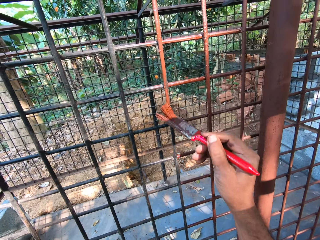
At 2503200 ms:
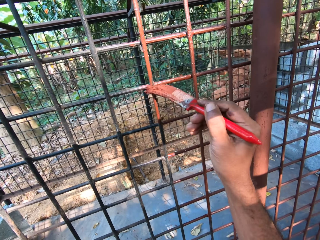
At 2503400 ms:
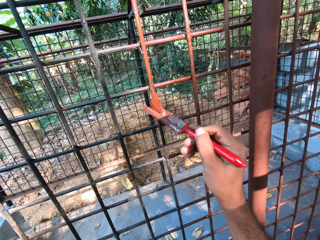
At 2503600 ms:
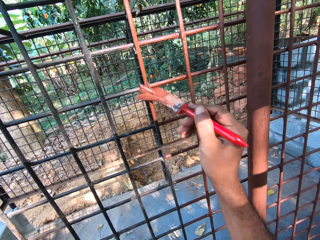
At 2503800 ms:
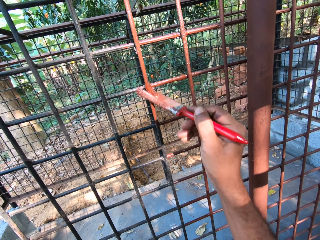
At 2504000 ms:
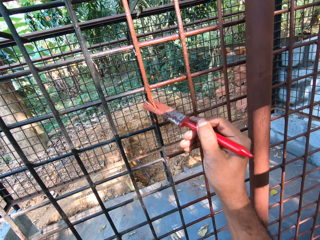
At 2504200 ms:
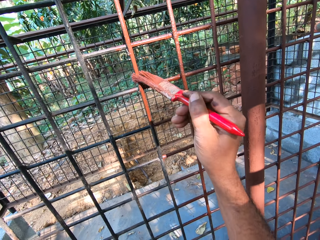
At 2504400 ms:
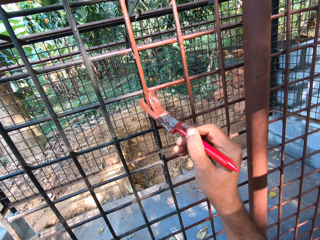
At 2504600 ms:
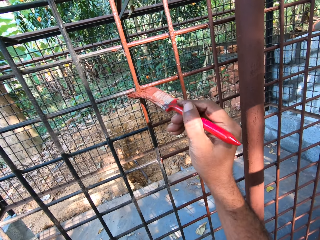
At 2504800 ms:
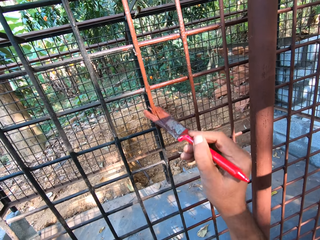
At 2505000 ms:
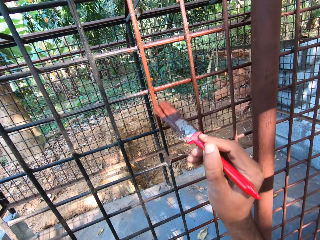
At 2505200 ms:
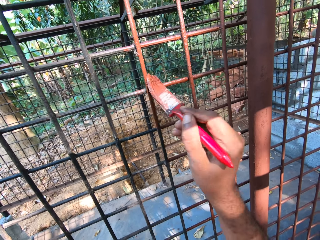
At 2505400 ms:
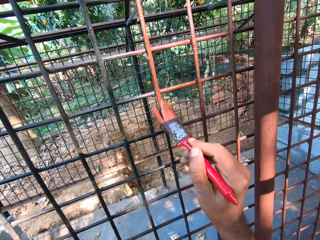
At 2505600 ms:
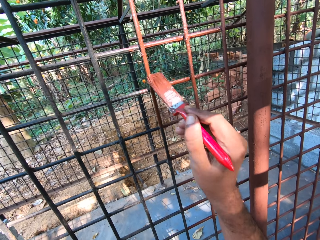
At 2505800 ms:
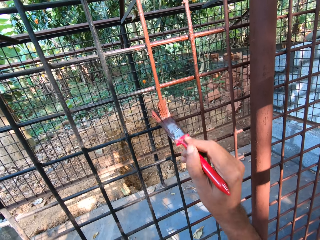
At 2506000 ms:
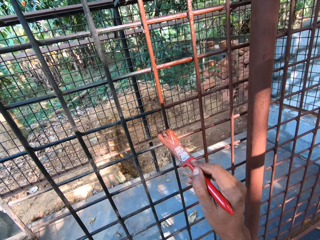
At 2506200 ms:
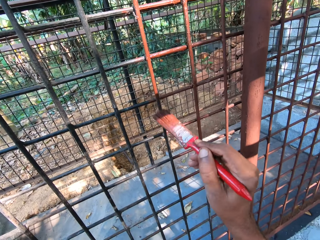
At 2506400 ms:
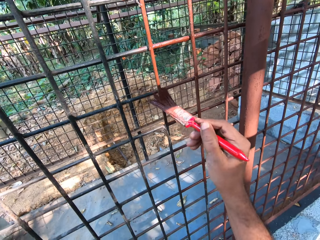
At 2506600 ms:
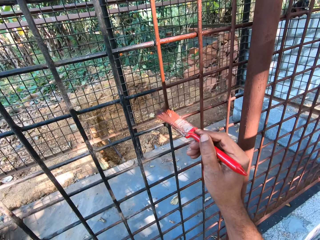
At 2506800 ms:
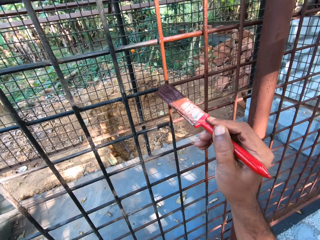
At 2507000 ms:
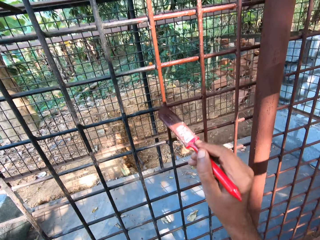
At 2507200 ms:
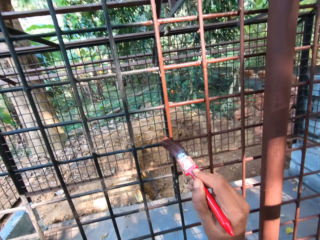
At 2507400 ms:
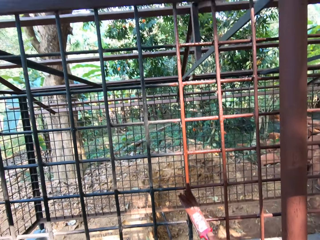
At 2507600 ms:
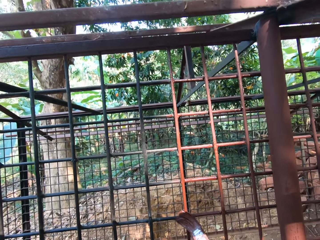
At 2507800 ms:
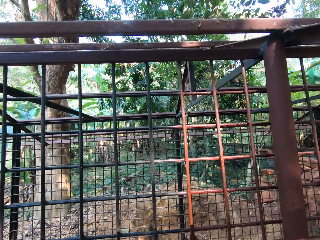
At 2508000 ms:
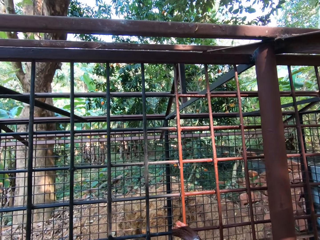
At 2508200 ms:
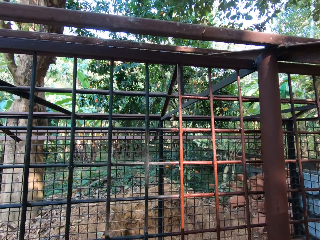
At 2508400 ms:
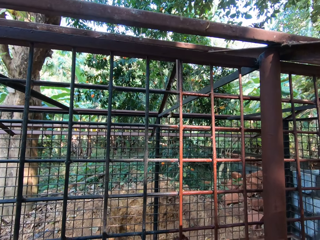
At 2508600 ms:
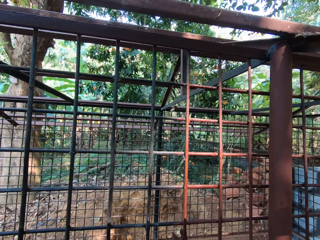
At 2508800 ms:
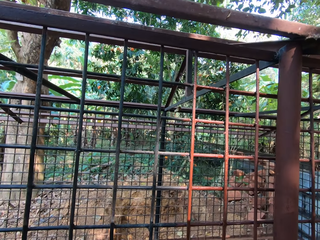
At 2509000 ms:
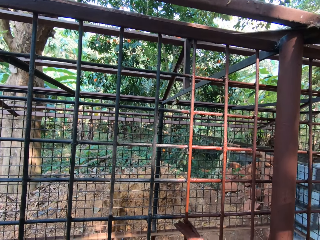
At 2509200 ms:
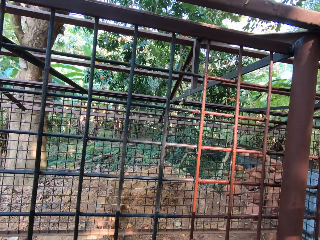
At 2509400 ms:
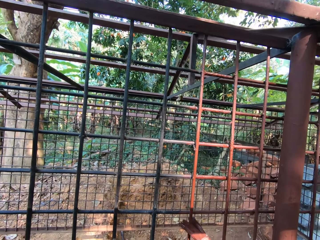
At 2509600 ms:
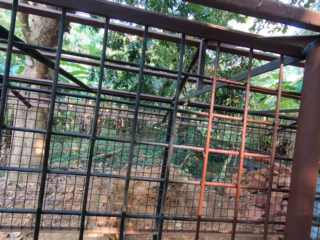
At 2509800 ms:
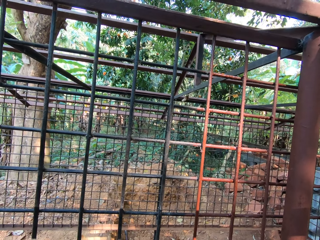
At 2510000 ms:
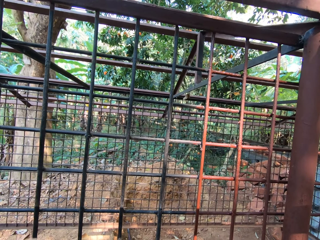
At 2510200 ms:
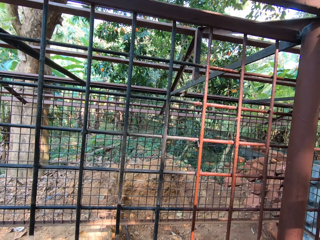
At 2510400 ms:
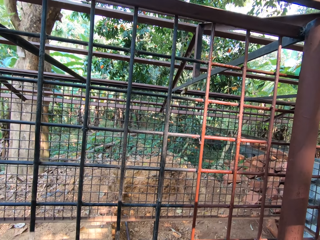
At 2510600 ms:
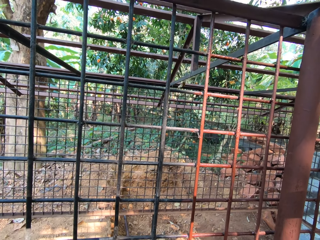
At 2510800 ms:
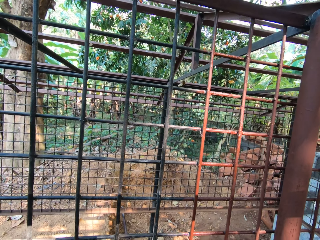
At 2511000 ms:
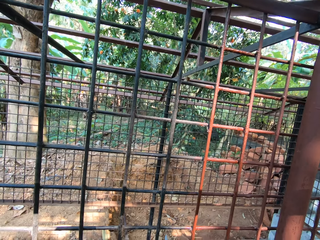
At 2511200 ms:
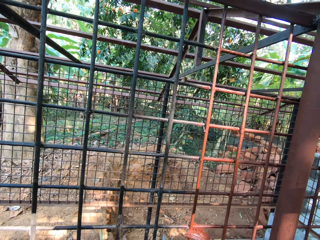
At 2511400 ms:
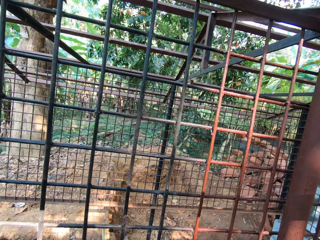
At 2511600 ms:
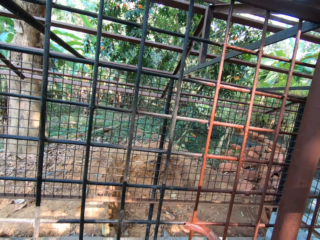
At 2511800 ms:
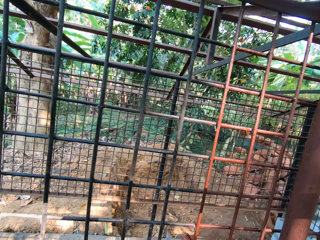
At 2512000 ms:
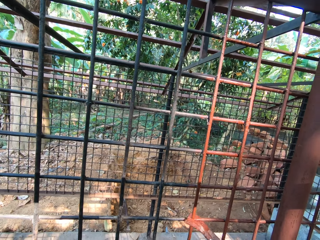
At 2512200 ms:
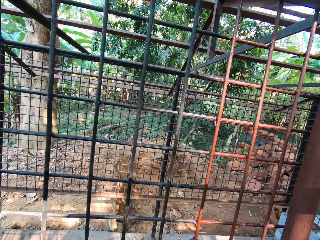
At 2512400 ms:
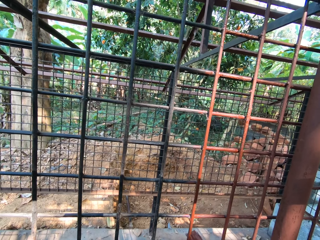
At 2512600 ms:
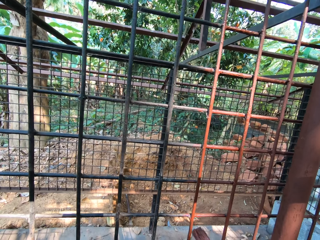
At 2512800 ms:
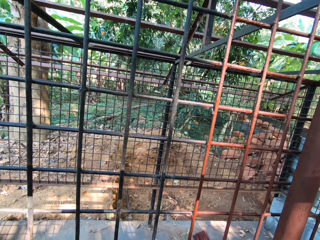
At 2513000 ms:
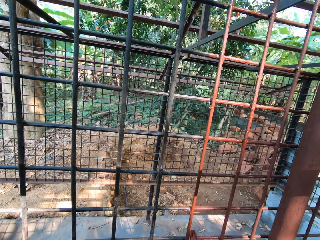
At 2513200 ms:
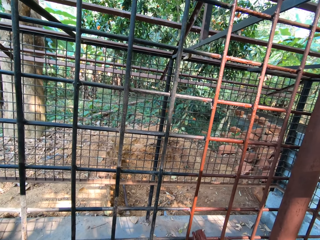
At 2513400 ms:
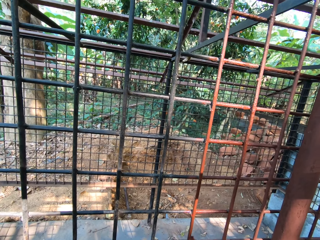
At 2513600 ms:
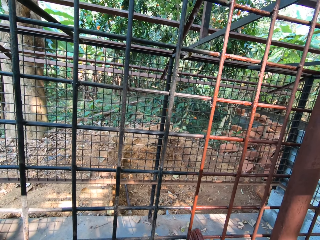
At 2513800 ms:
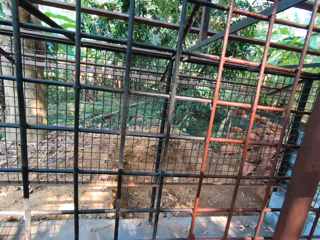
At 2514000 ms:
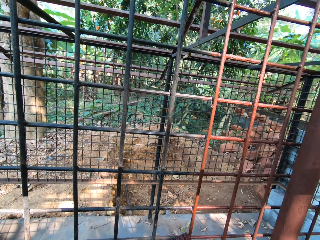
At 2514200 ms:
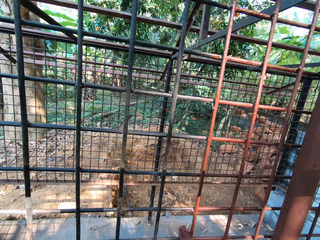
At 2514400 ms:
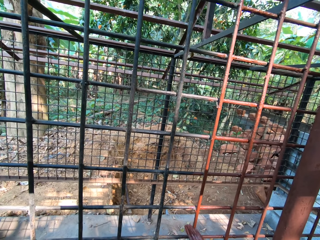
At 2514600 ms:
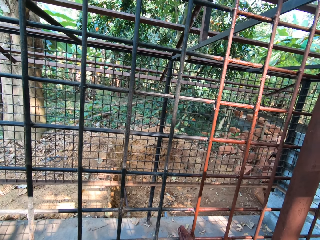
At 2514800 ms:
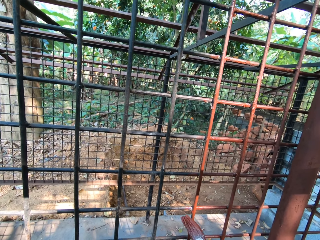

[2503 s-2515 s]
The camera wearer interacts with the man.

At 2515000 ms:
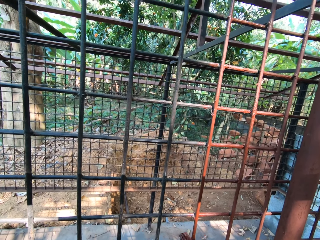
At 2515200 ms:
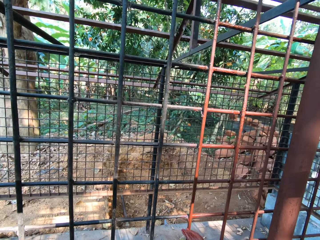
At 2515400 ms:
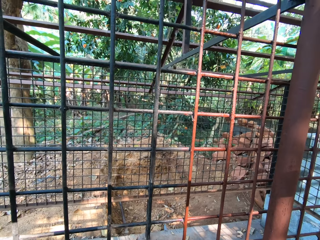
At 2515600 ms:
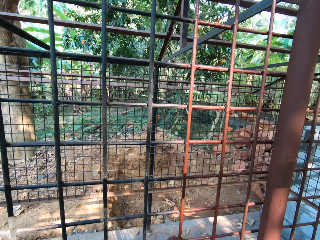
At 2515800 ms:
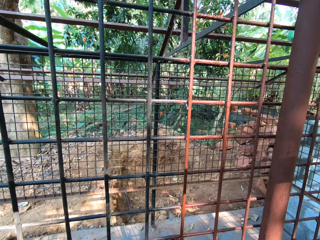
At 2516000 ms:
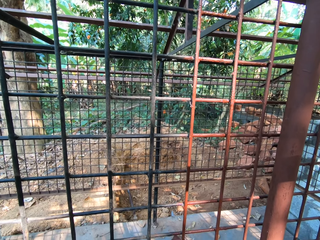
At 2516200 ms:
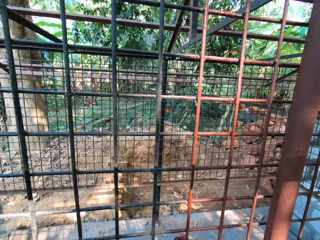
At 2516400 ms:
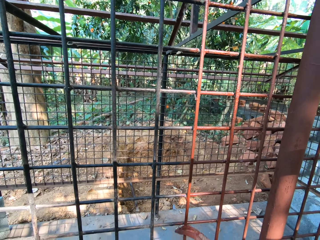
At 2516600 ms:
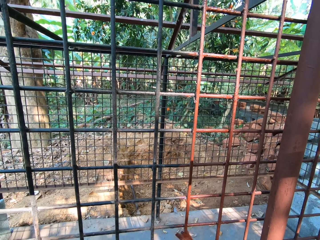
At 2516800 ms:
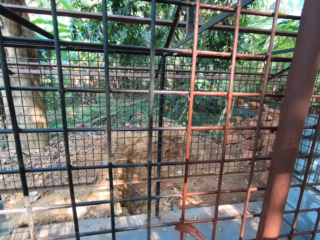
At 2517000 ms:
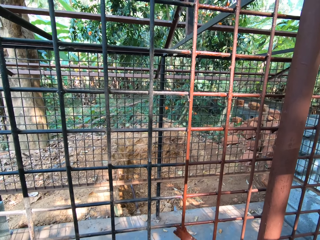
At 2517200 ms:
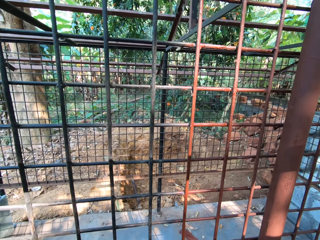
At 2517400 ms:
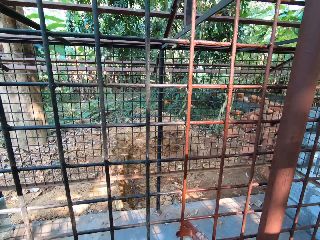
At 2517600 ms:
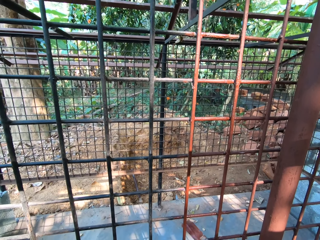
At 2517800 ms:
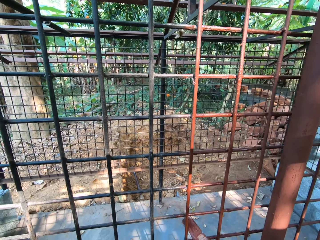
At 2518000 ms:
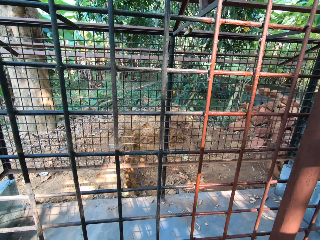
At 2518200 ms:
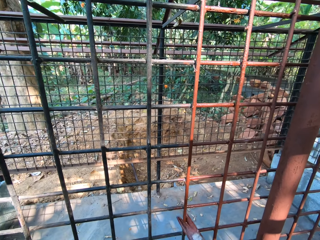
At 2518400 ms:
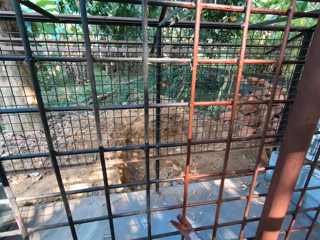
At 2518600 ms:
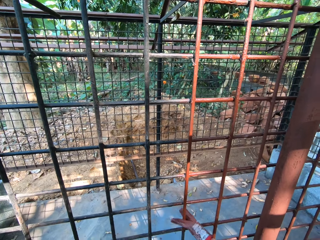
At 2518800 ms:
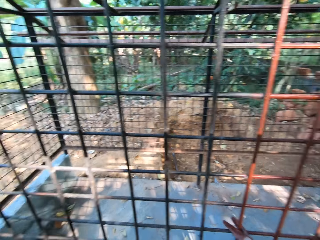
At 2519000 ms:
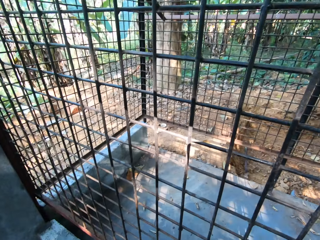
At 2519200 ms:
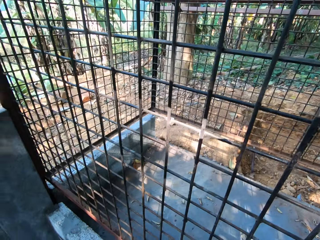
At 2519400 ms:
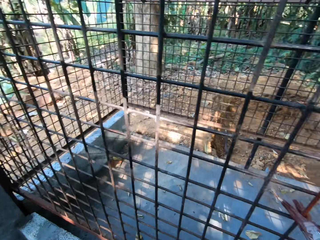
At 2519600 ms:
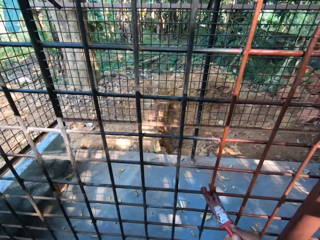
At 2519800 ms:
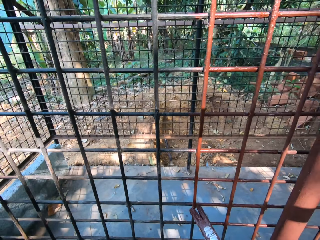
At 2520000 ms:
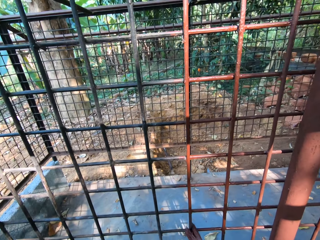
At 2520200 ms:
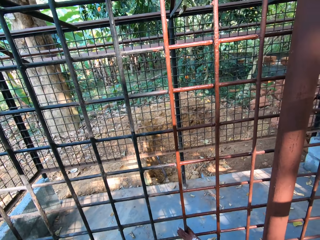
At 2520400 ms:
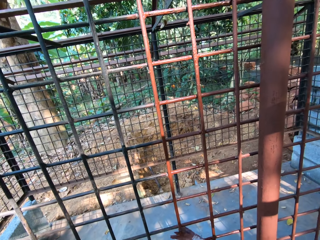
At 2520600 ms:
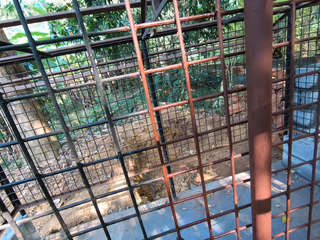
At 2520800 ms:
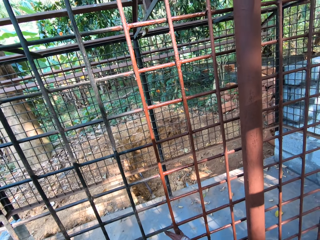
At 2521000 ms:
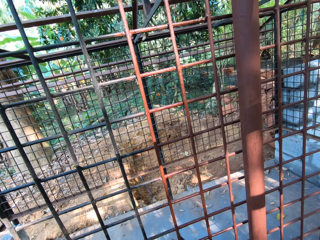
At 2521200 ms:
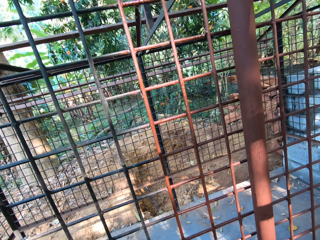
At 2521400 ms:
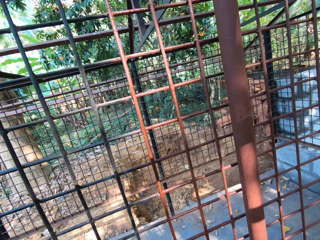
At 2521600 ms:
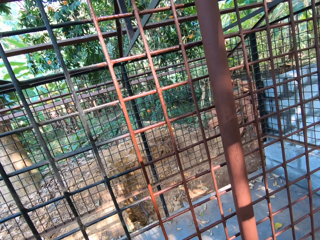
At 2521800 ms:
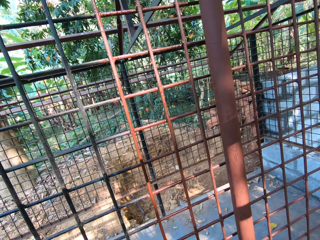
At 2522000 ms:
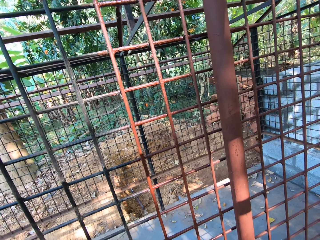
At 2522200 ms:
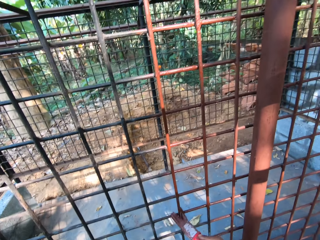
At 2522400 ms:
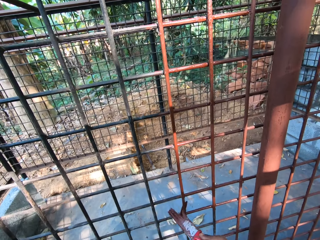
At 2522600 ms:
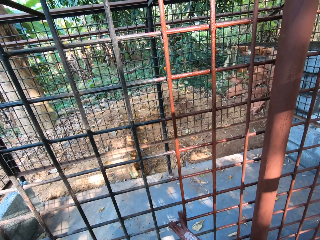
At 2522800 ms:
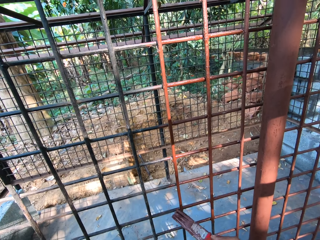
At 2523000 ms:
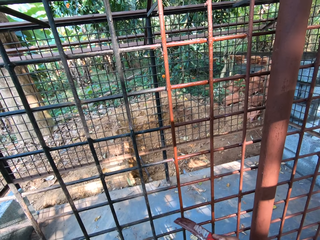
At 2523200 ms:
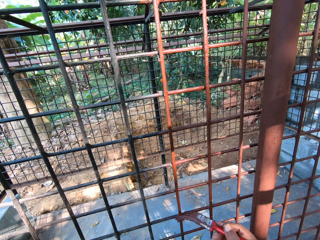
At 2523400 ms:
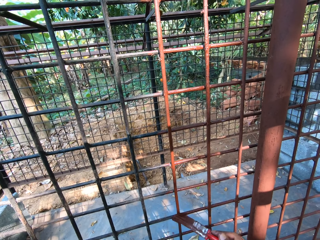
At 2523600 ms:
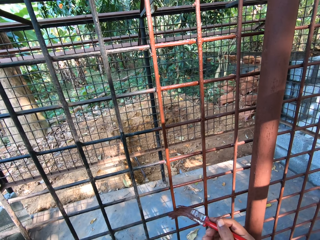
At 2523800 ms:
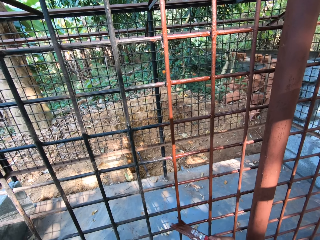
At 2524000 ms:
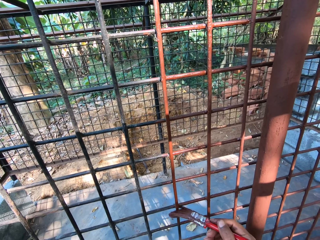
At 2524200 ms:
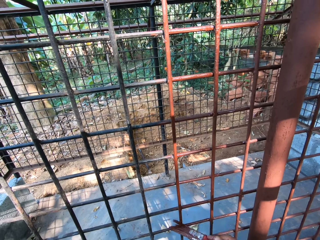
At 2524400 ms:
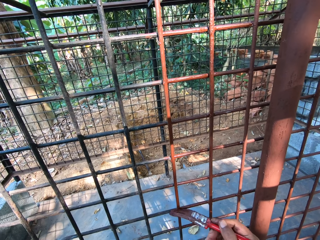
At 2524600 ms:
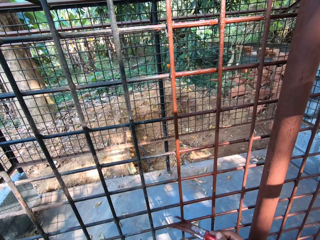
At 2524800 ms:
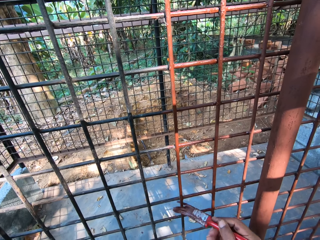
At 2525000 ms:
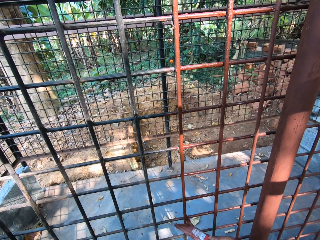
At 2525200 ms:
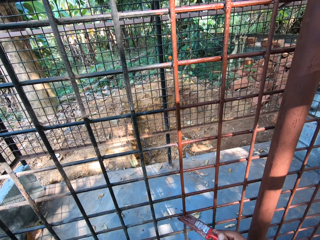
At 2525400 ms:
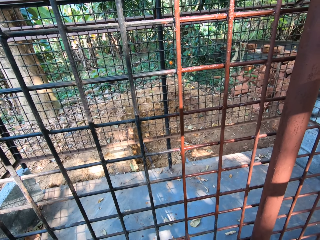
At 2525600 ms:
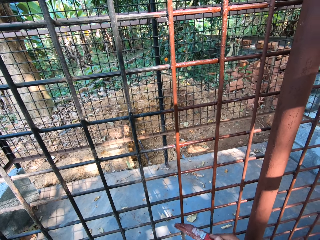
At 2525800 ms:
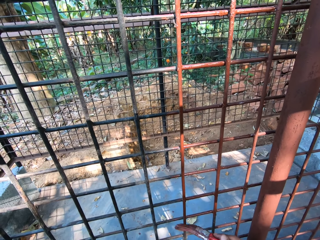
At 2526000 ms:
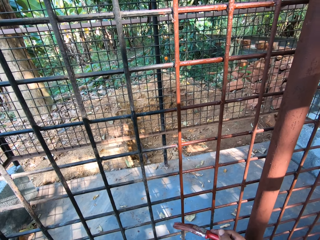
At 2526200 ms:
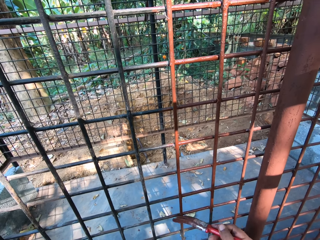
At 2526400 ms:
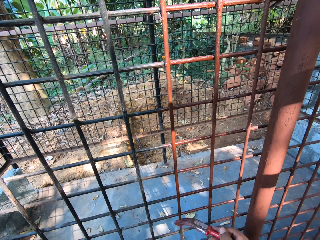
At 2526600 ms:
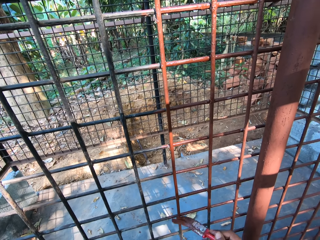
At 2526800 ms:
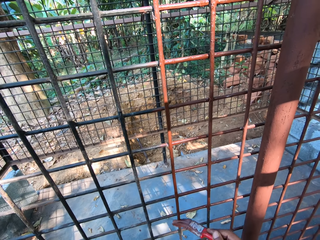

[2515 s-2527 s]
The camera wearer looks around in the compound. They paint a wire mesh grill with a paint brush.
